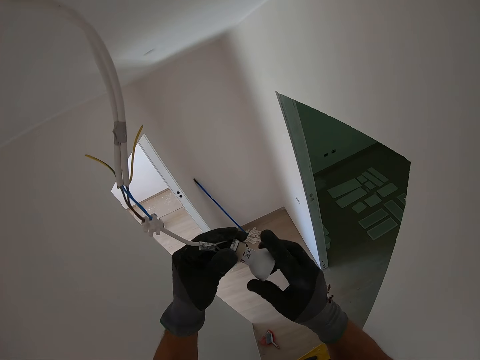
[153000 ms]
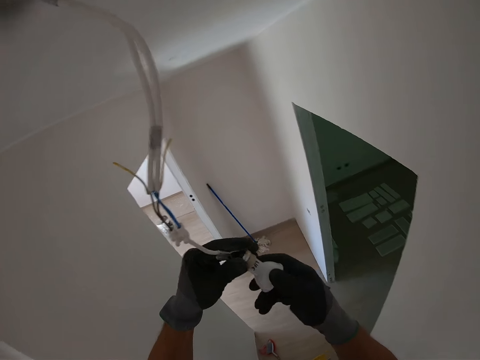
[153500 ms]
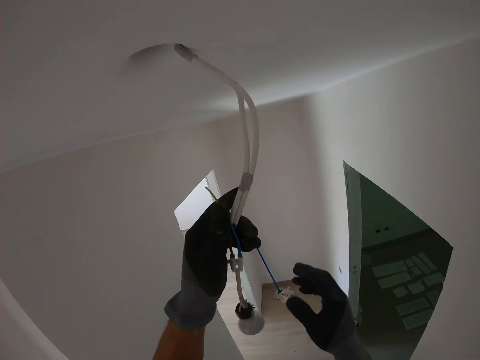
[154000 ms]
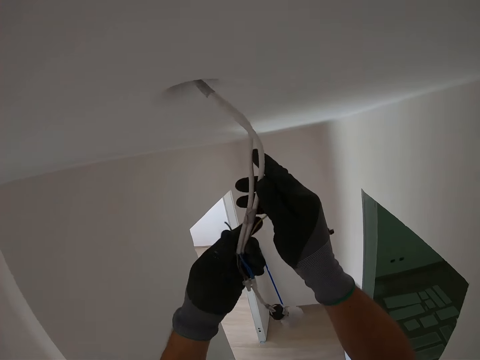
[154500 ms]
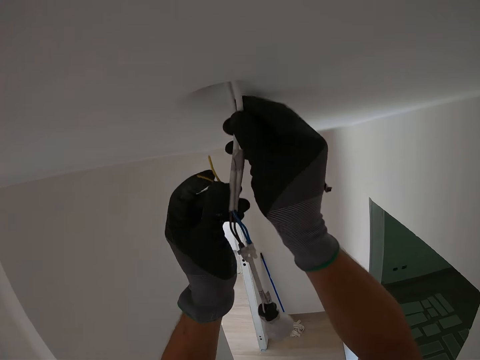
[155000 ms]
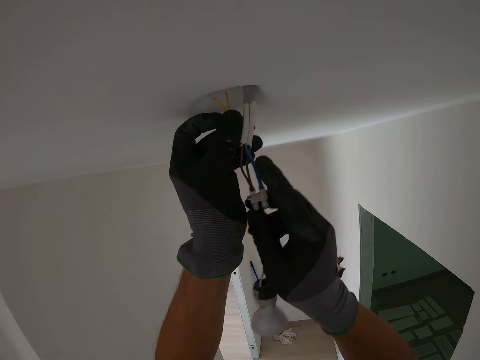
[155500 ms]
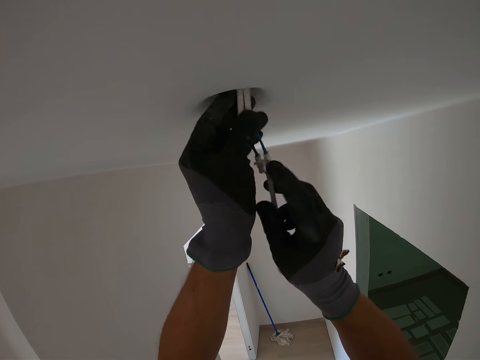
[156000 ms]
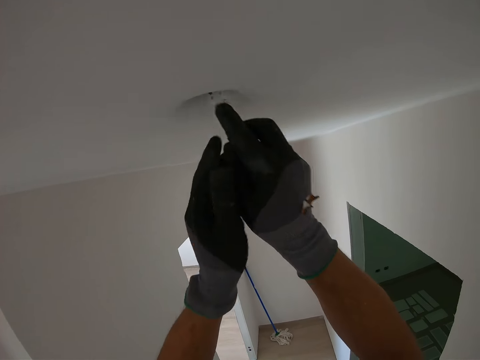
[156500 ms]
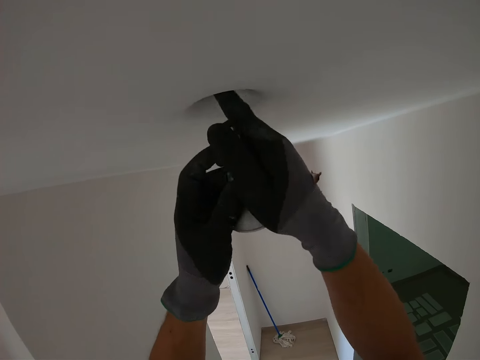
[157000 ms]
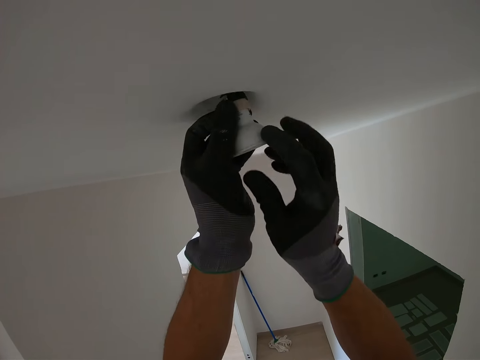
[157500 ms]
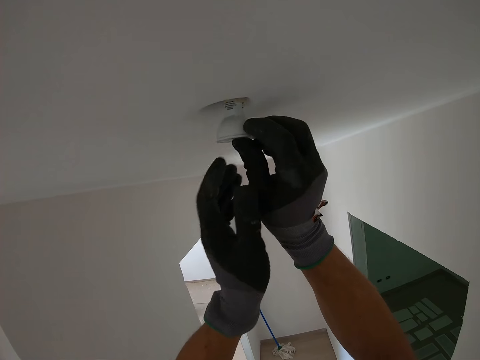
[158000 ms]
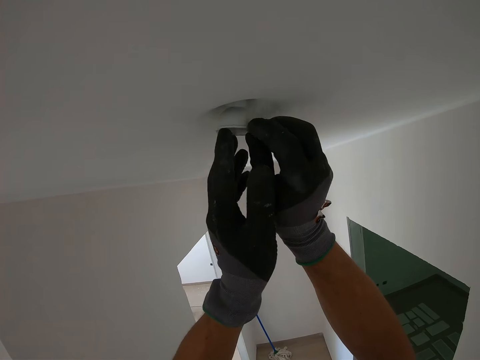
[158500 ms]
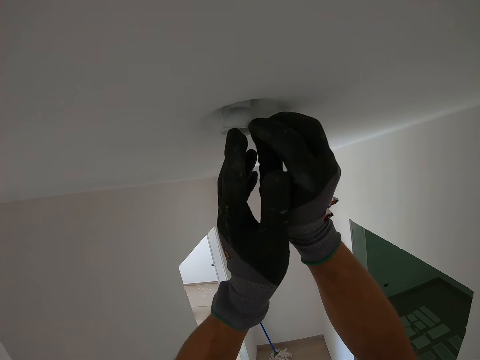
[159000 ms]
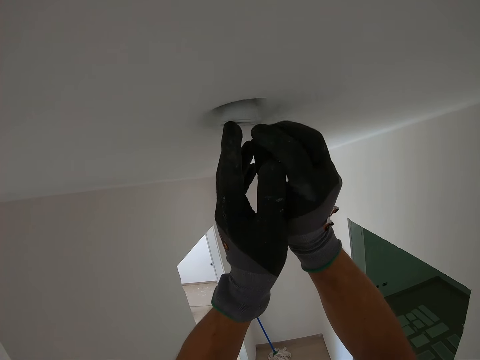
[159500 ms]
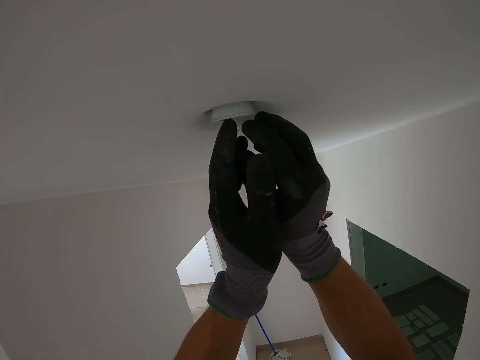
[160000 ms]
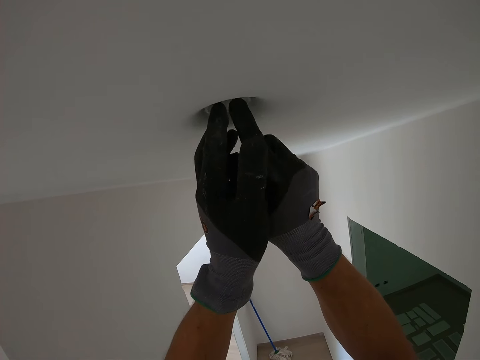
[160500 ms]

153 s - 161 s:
The camera wearer pushes back the cables to the wall.

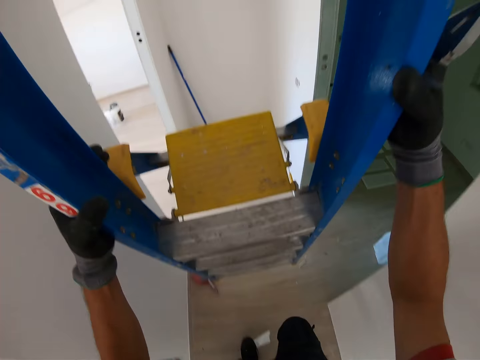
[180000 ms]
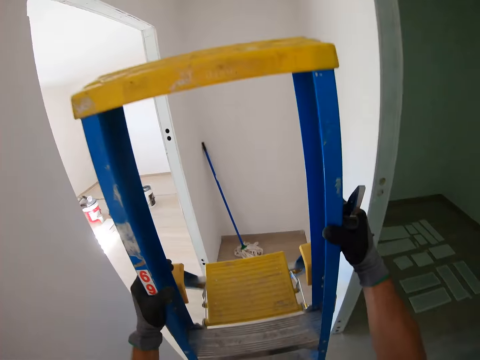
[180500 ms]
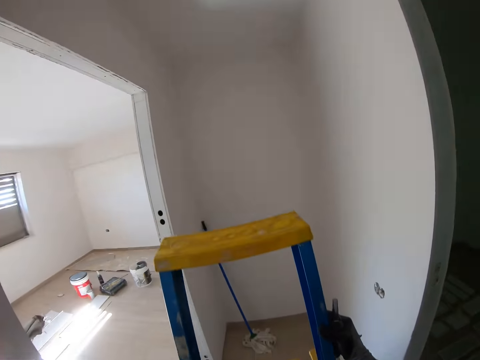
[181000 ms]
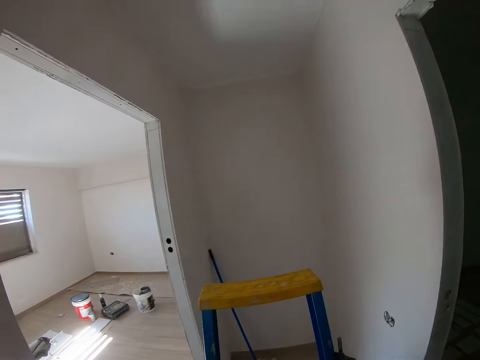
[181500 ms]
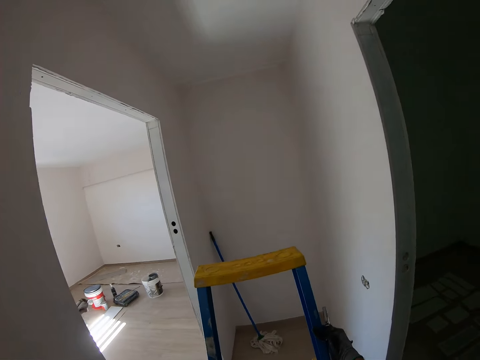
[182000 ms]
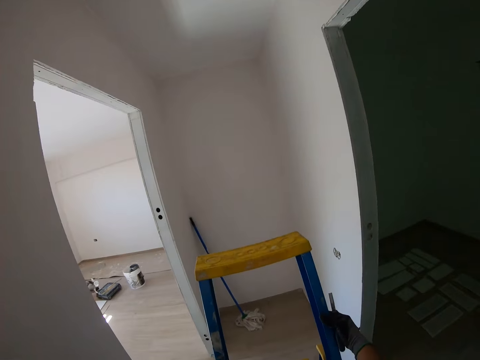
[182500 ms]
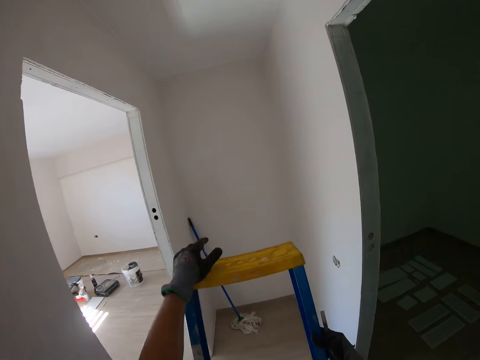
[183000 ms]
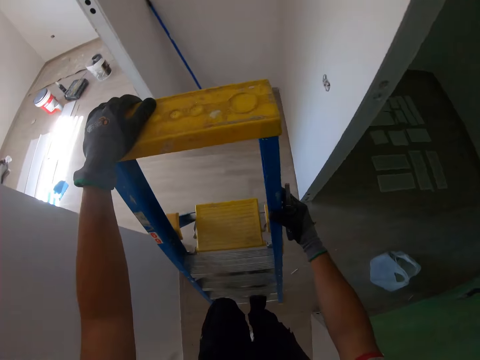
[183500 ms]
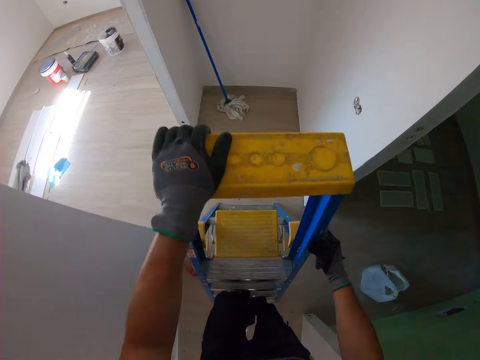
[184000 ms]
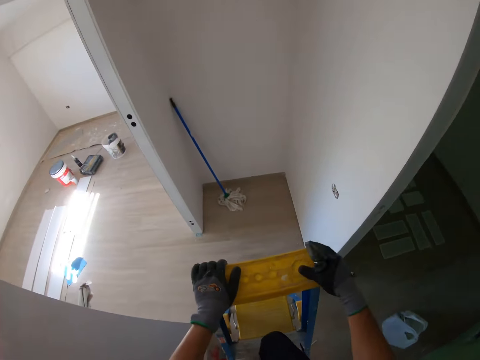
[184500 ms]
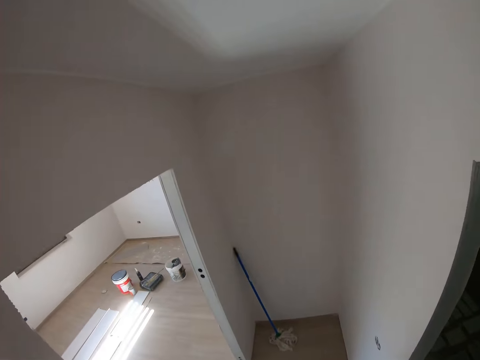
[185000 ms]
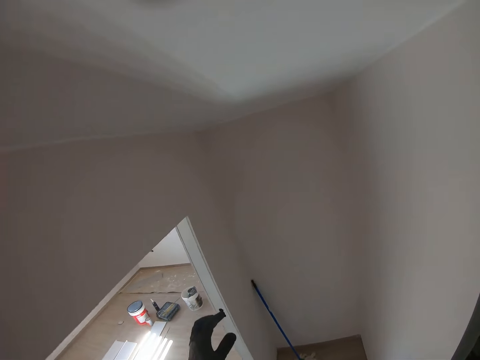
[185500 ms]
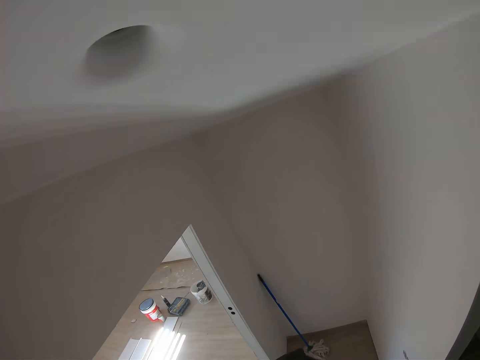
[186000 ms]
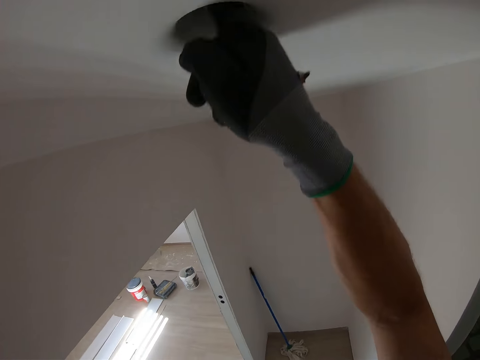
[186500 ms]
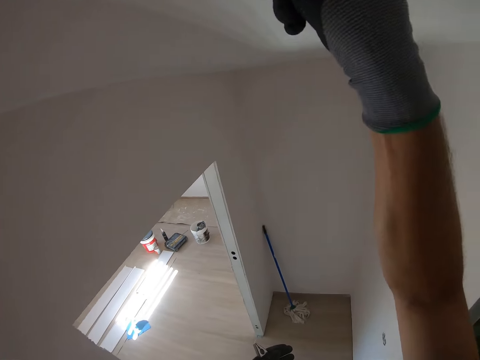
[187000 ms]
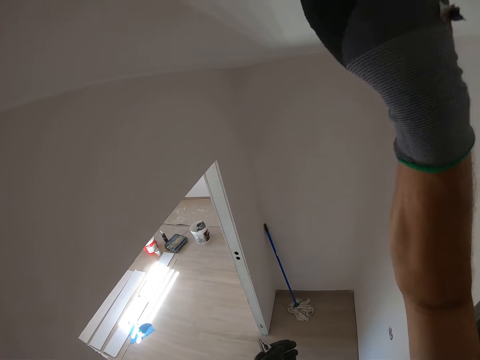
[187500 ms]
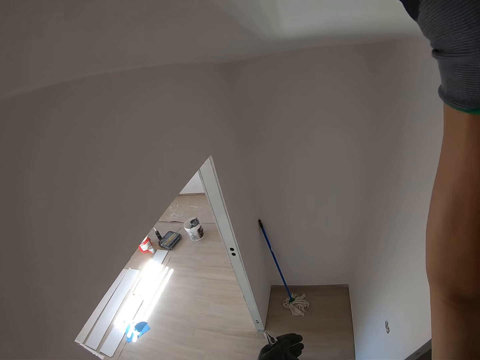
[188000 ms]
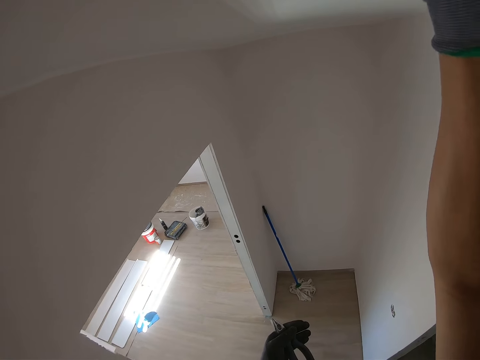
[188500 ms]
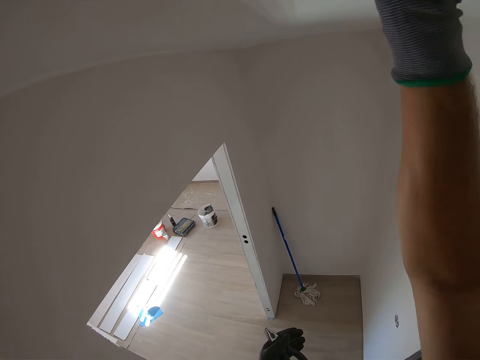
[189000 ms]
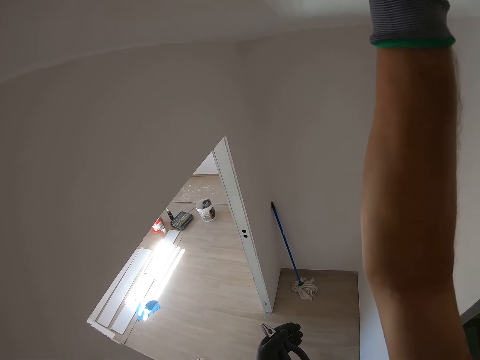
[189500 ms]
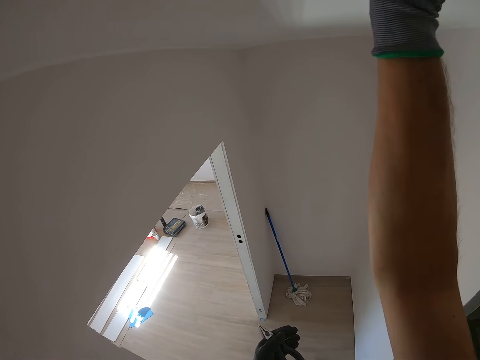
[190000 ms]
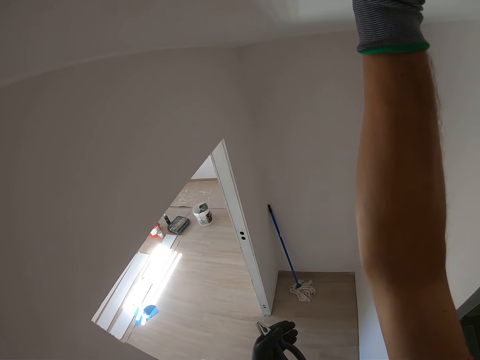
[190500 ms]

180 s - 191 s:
The camera wearer carries a ladder. They climb the ladder. They make bulb wires.

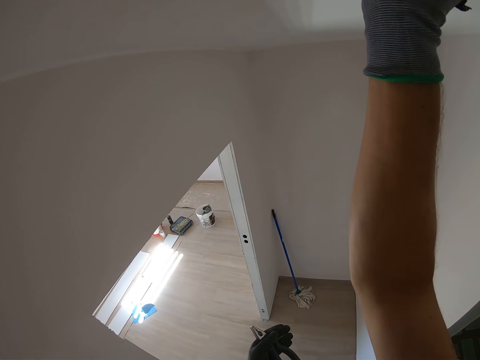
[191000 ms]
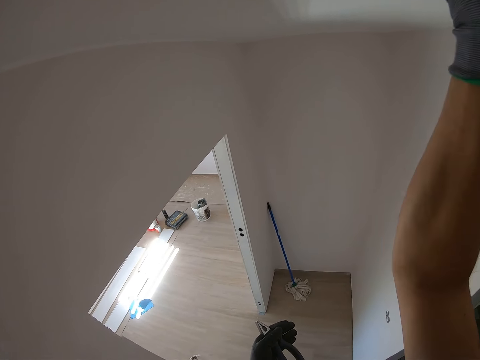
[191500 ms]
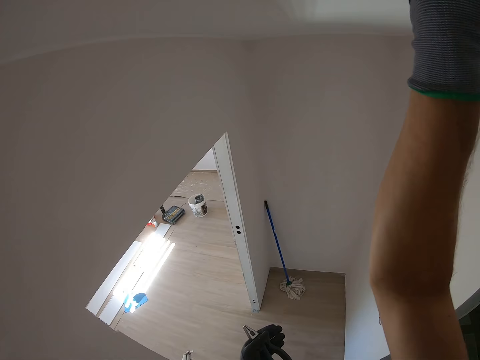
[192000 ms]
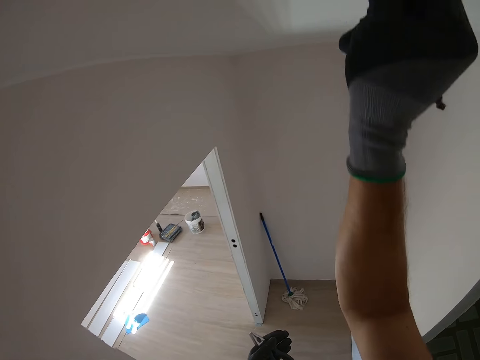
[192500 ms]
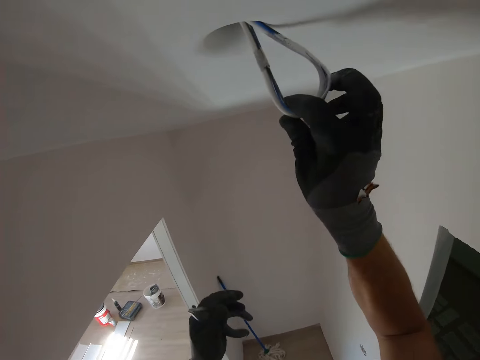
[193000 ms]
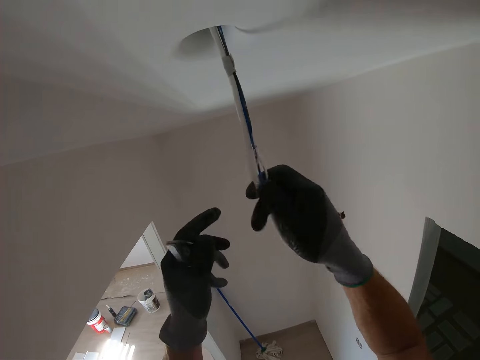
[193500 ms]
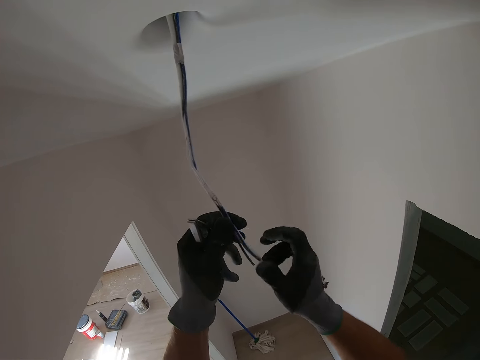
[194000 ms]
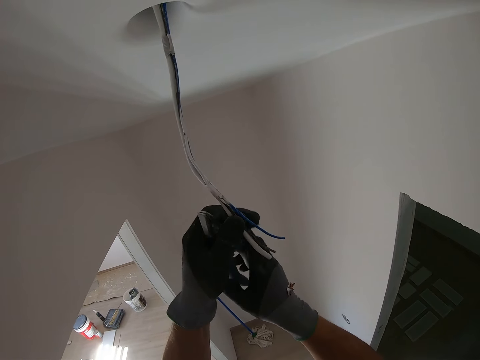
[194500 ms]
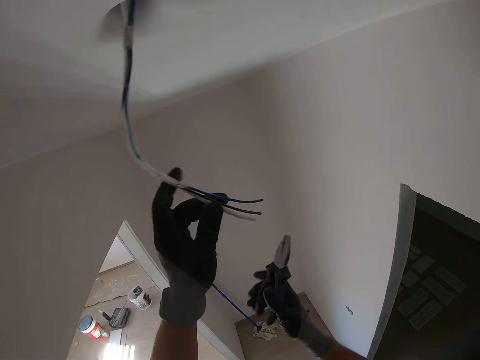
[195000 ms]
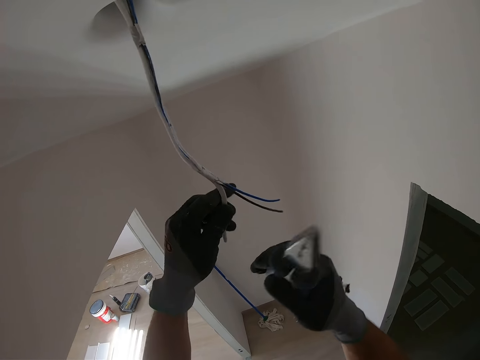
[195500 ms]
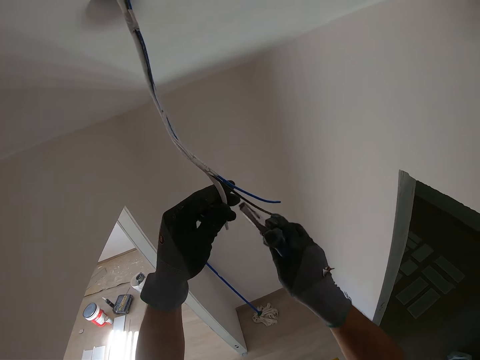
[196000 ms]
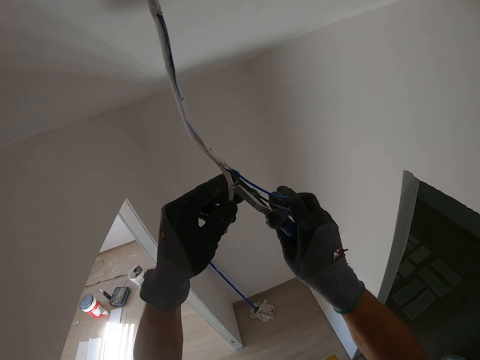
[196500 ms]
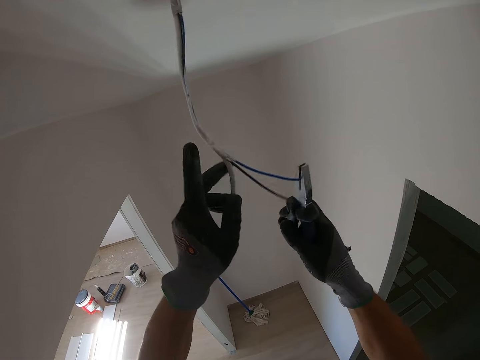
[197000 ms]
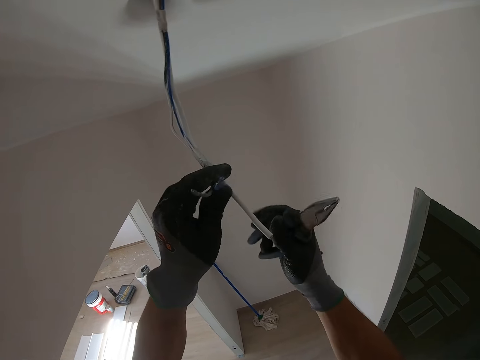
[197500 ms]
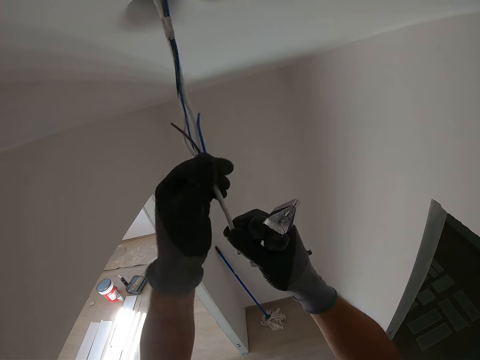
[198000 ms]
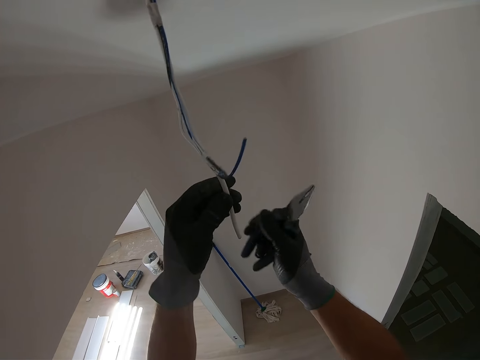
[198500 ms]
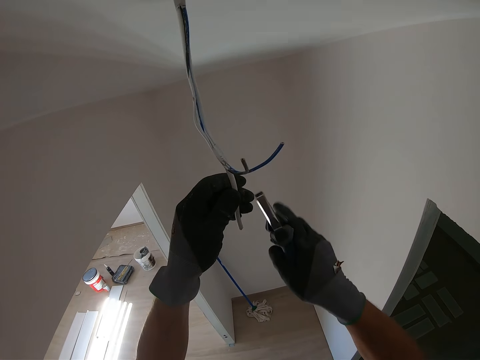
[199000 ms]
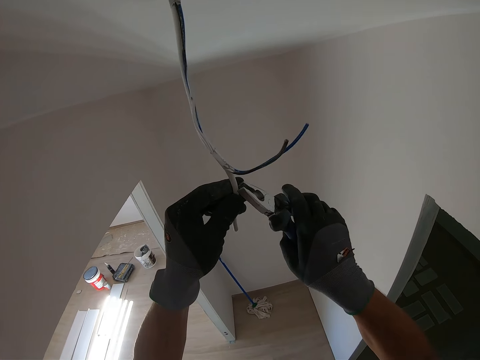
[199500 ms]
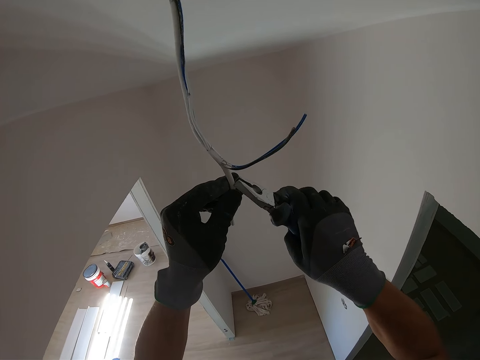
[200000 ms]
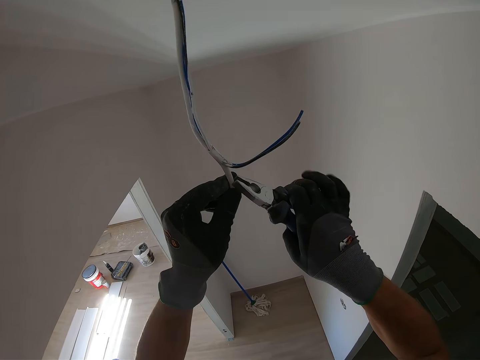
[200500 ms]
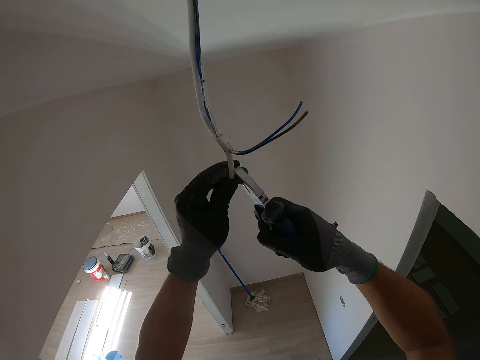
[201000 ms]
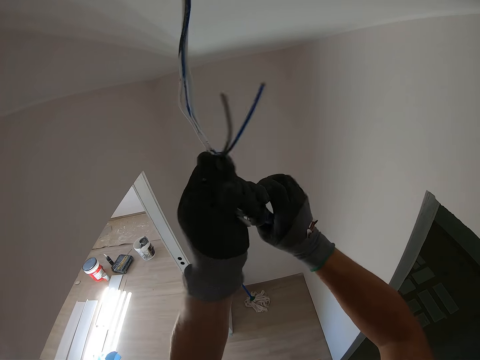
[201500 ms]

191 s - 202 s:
The camera wearer removes cables. They remove a cable coat using a spanner.
